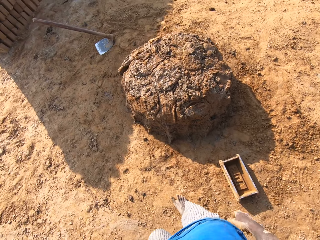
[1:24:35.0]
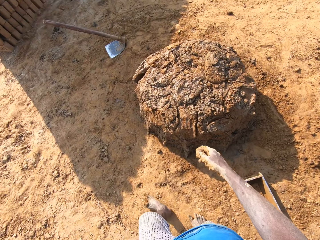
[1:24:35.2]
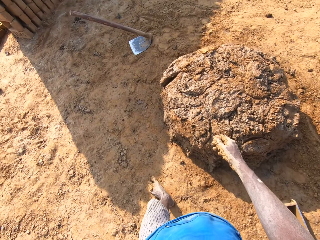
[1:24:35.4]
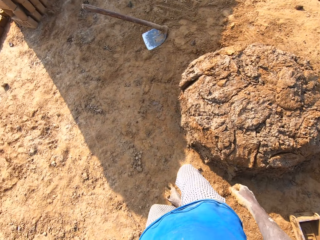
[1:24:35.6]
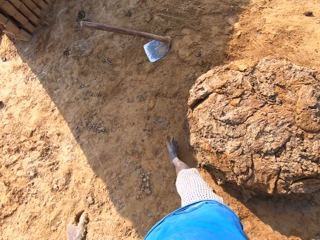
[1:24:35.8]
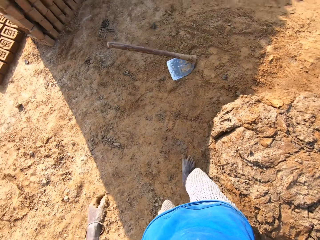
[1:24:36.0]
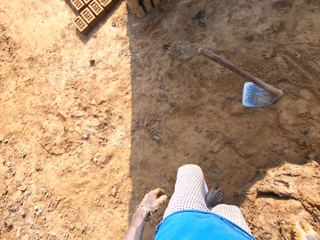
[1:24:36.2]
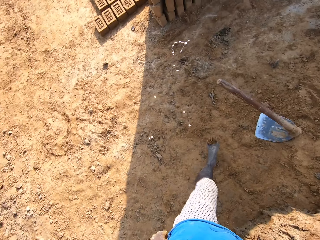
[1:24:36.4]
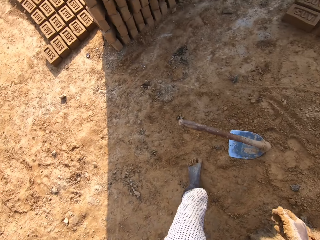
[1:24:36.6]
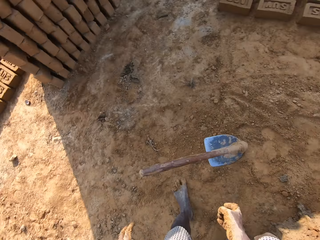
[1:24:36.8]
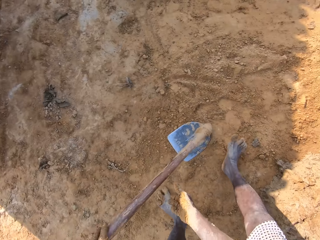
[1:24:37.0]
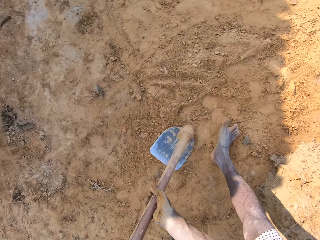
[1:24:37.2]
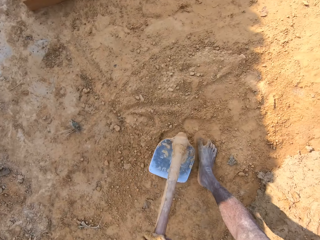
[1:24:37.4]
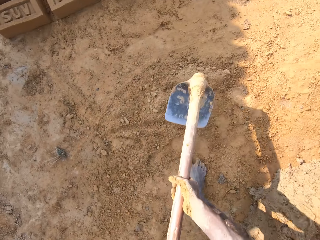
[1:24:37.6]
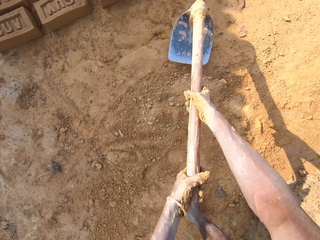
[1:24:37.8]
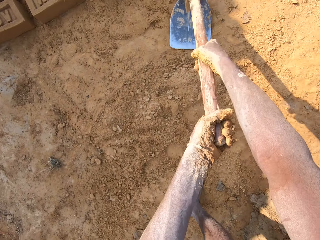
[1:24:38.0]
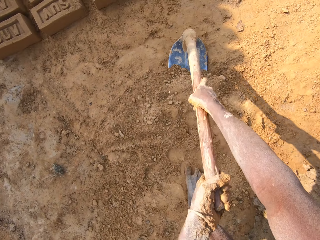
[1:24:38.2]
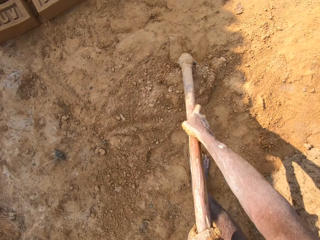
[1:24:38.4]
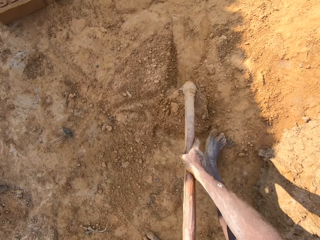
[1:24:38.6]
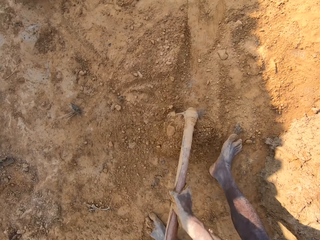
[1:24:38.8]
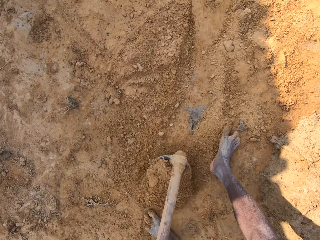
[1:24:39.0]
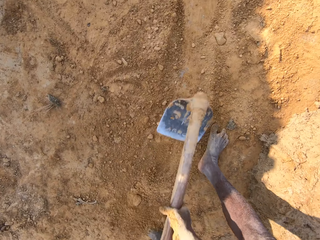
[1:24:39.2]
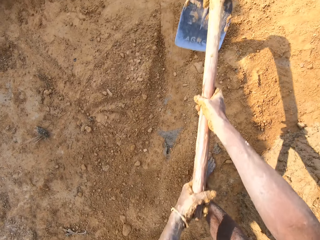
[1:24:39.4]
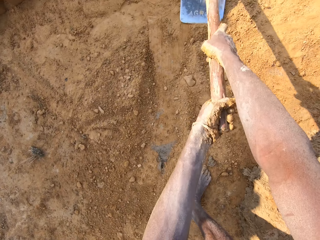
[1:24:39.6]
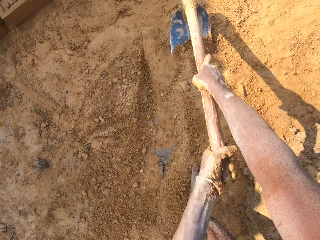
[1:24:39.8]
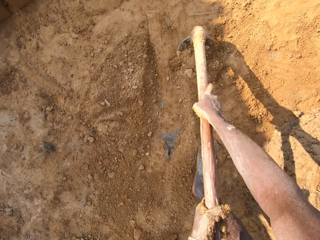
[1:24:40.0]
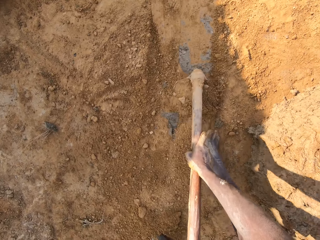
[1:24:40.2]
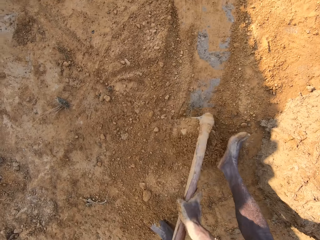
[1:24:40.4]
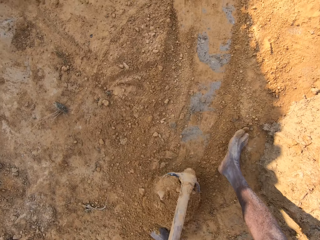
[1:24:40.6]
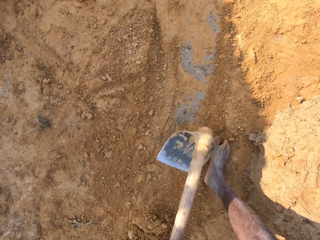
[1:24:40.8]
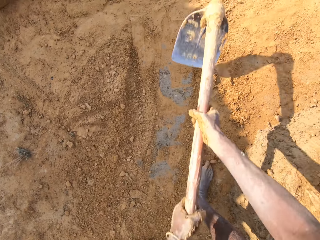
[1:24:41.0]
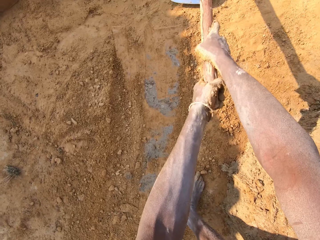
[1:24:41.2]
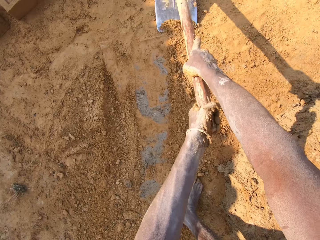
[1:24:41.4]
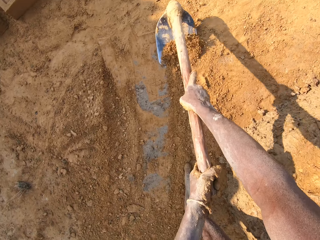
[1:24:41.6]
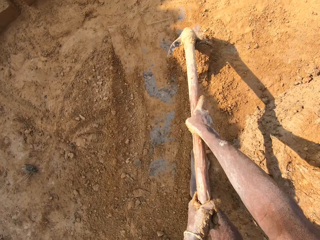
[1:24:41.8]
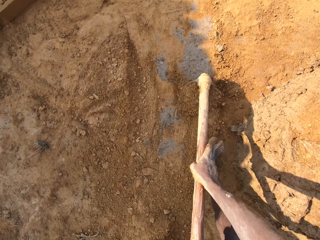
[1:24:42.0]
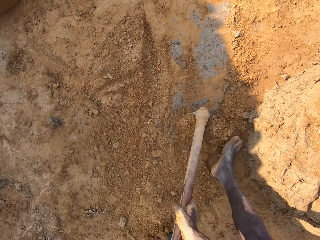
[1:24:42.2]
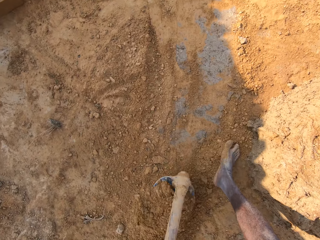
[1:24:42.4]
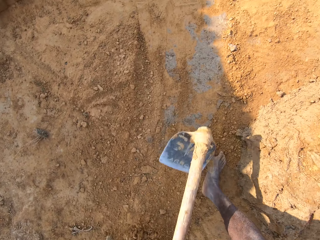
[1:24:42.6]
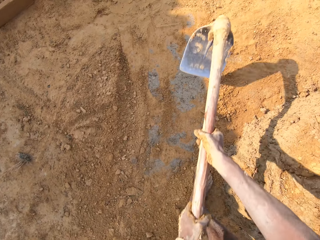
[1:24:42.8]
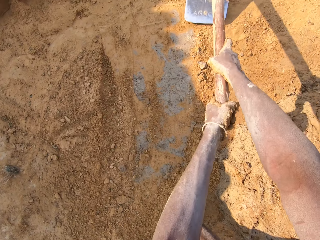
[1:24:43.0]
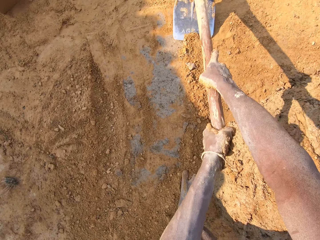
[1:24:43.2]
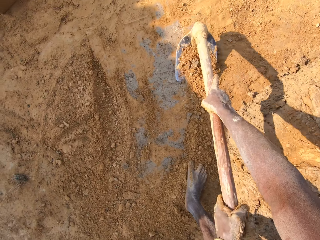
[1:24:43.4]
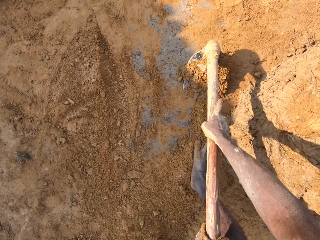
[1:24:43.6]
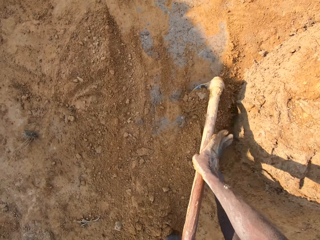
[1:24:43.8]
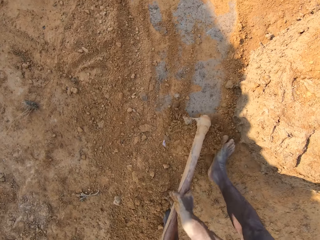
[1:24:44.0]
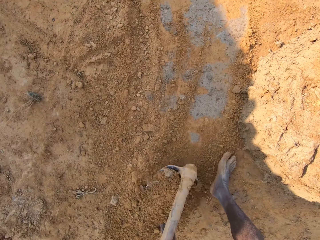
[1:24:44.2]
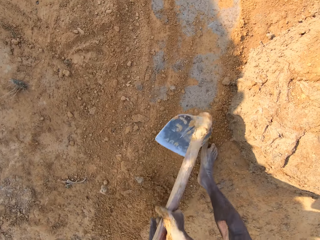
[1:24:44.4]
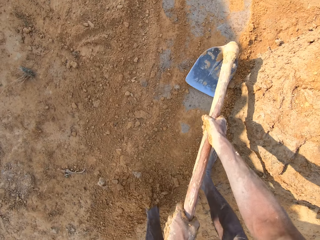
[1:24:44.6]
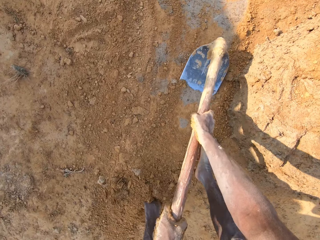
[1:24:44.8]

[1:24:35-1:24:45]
The camera wearer spits on the ground. He picks the hoe from the ground with his right hand. He scrapes the ground with the hoe in both hands. He pulls the soil with the hoe.

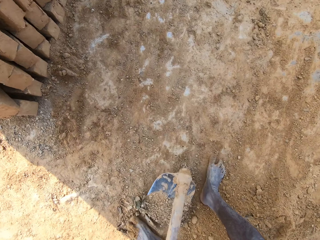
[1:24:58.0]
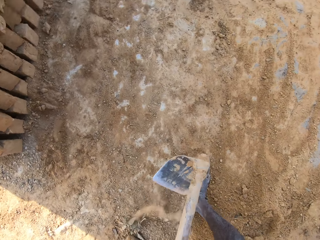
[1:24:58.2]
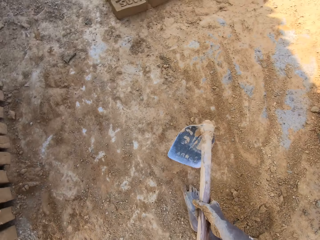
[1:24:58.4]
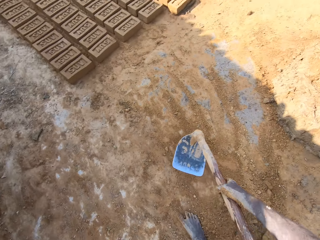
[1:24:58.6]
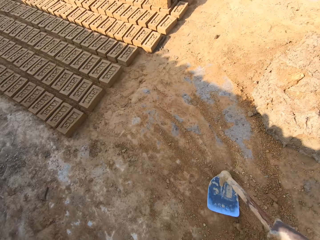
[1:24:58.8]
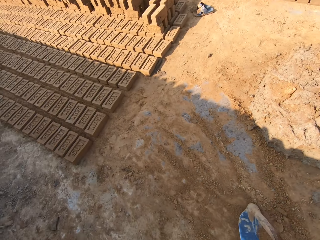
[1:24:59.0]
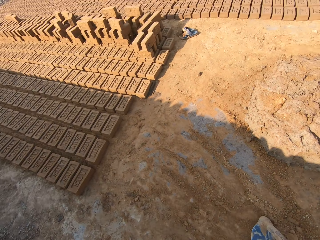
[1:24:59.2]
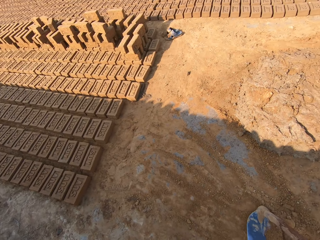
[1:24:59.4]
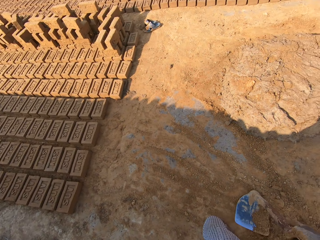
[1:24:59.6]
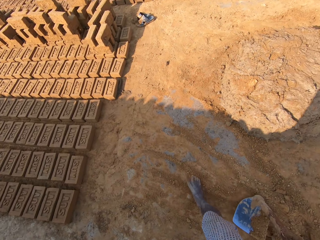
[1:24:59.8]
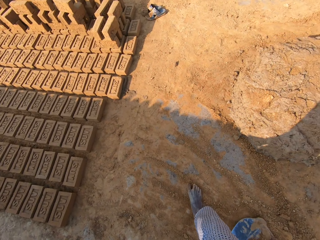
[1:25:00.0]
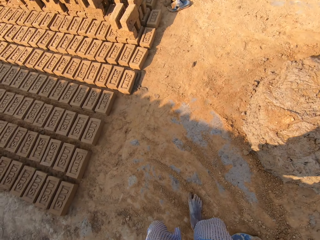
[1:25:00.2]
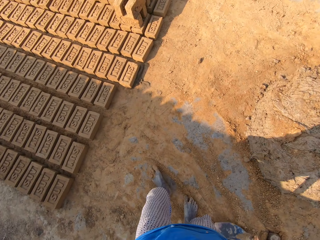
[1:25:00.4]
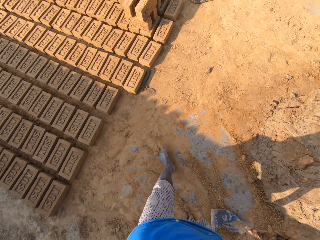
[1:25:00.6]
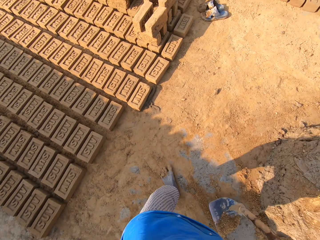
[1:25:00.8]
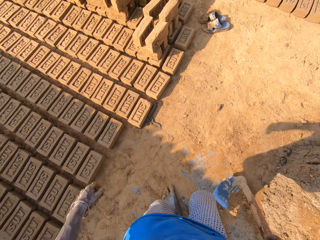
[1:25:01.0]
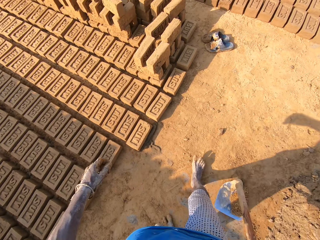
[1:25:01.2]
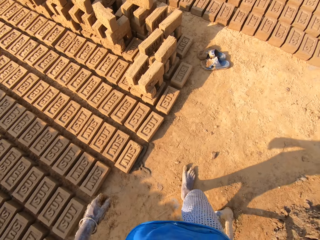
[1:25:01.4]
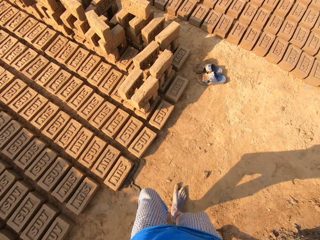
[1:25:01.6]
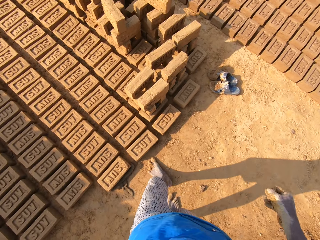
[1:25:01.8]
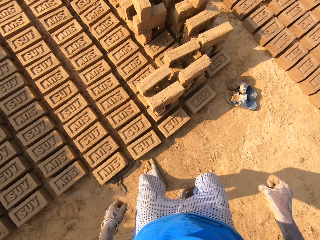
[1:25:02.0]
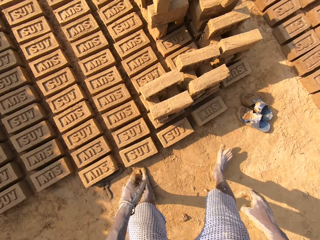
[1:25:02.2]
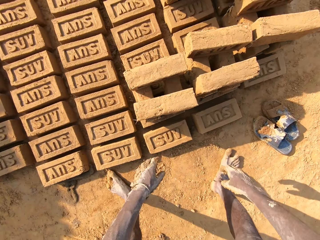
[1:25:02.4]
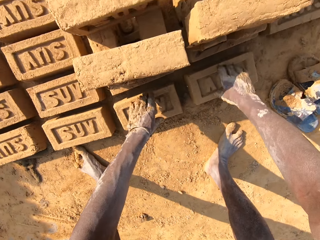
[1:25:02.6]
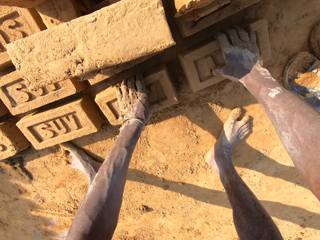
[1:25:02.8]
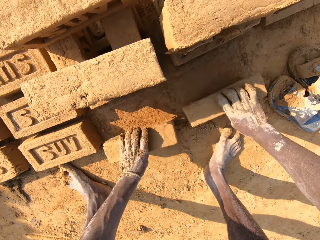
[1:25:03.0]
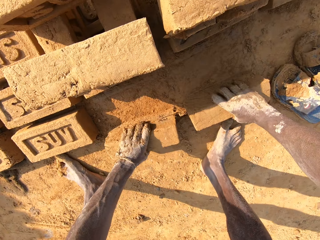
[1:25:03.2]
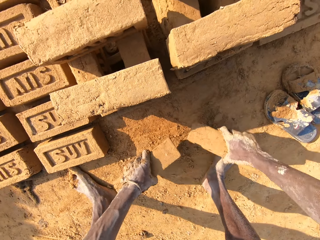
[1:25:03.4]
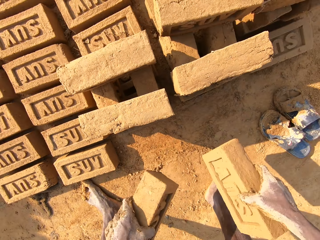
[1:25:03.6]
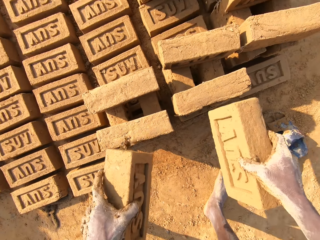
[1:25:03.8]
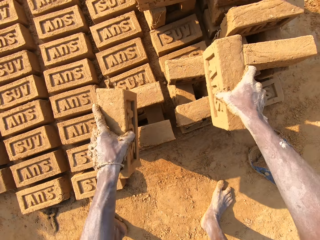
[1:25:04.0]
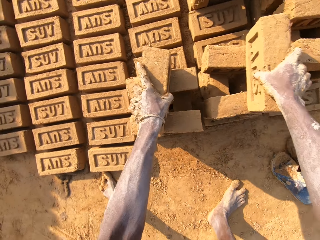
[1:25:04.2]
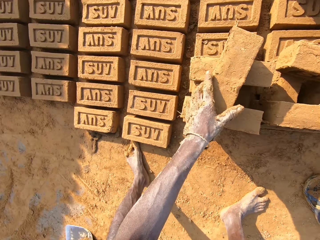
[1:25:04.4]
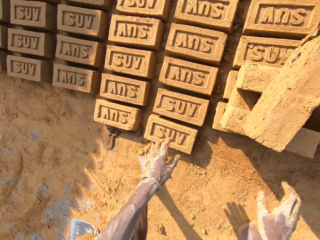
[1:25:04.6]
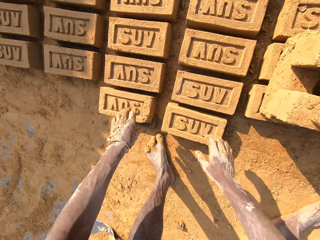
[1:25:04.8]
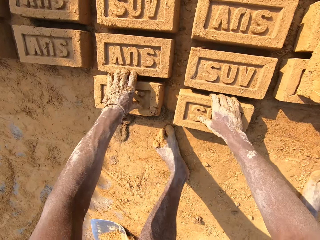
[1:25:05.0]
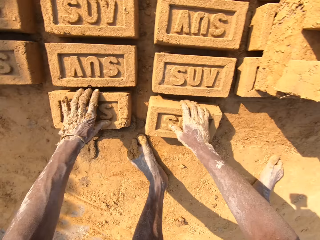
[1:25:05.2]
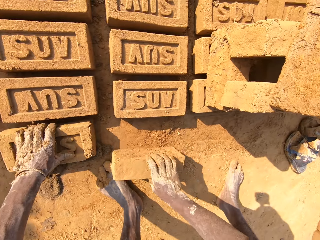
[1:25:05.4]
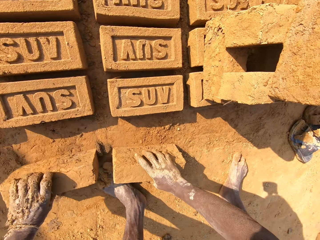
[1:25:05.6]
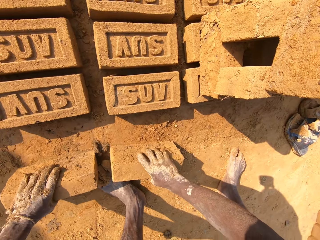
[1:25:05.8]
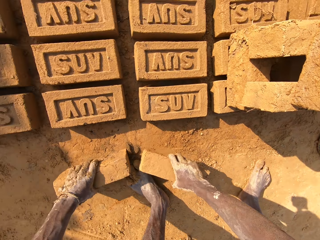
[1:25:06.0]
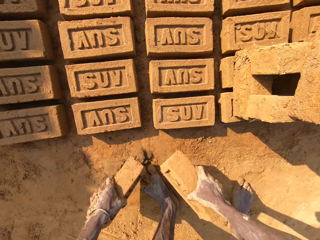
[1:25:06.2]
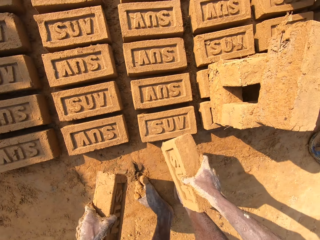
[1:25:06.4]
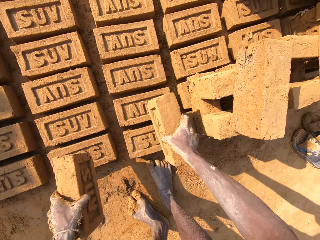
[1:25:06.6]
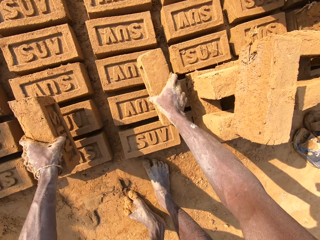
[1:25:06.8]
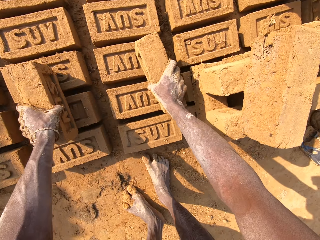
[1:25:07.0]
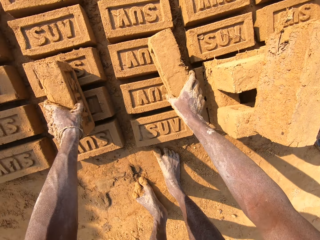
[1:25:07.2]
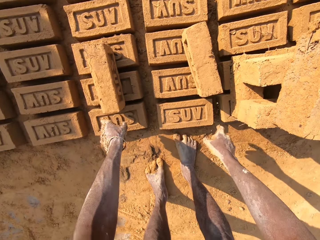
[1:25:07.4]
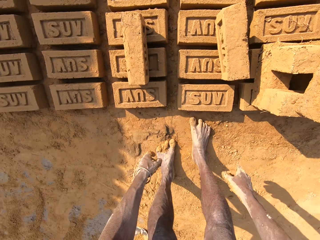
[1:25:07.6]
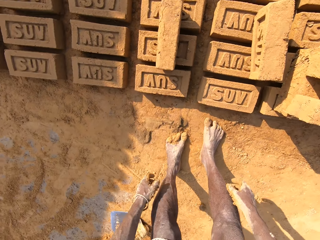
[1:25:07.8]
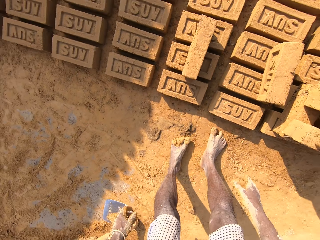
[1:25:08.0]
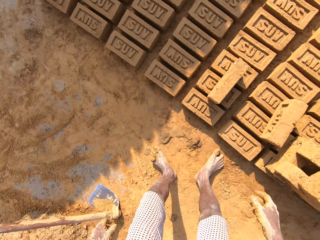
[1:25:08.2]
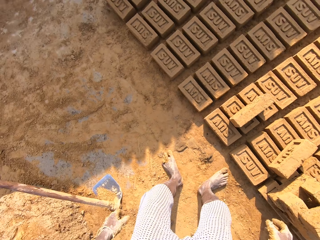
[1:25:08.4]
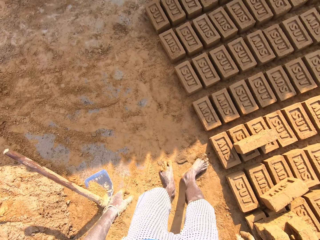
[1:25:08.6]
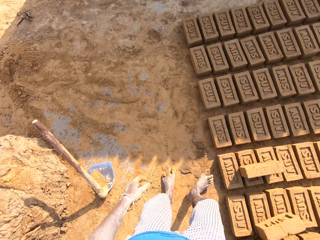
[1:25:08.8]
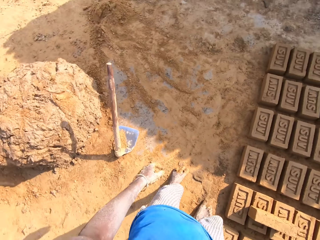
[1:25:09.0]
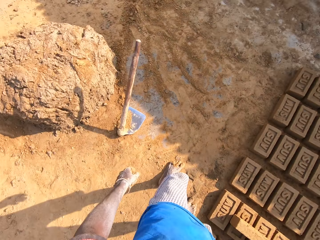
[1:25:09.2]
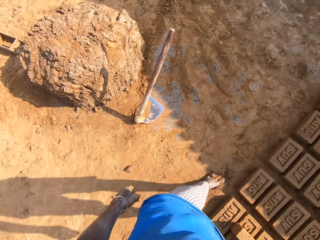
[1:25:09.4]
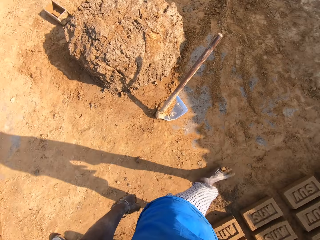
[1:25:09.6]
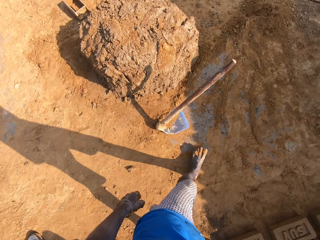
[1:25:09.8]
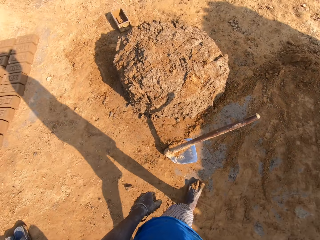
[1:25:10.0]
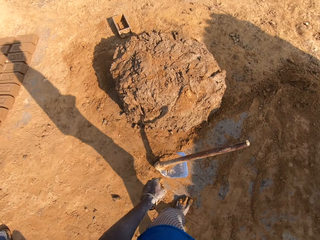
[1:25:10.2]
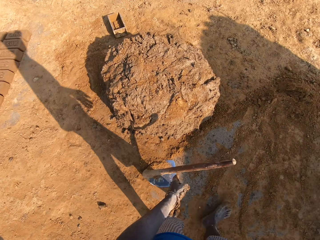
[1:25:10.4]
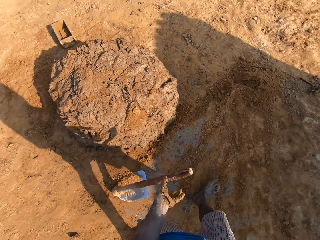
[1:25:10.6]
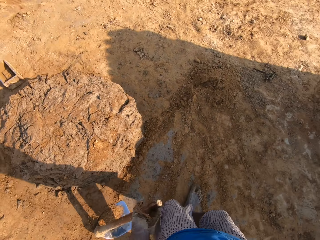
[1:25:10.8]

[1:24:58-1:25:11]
The camera wearer walks with the hoe. He drops the hoe on the ground with his right hand. He stacks some of the bricks. He moves the bricks. He moves the bricks again. He turns around.
